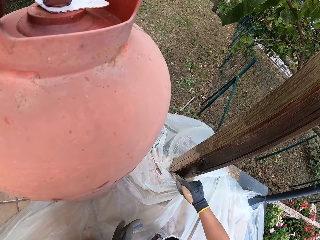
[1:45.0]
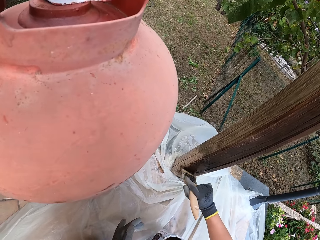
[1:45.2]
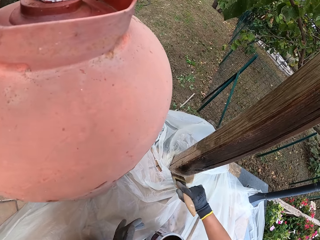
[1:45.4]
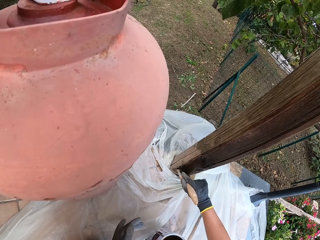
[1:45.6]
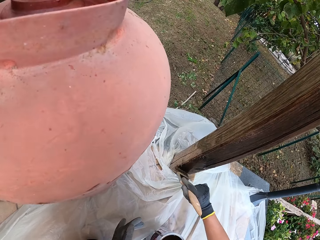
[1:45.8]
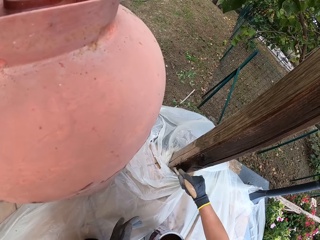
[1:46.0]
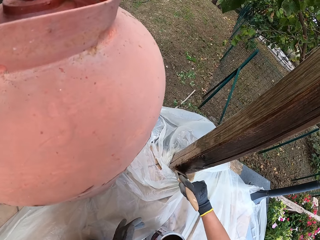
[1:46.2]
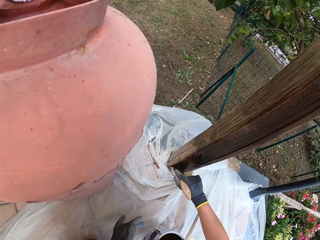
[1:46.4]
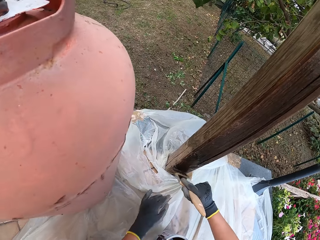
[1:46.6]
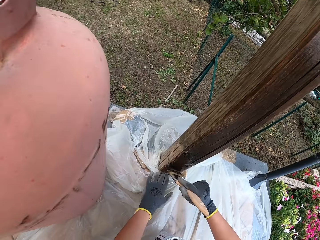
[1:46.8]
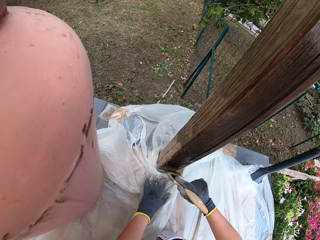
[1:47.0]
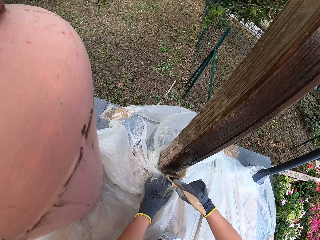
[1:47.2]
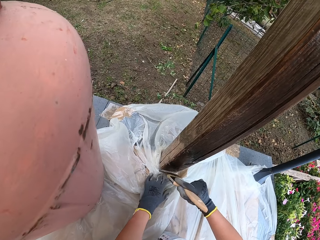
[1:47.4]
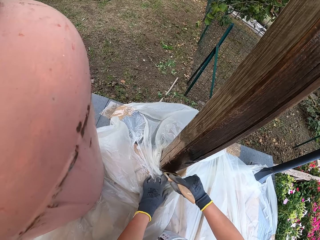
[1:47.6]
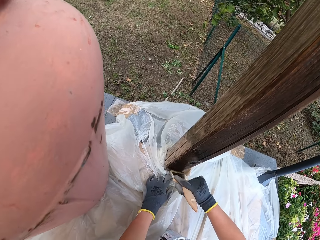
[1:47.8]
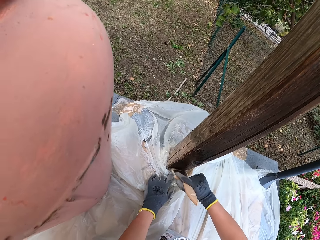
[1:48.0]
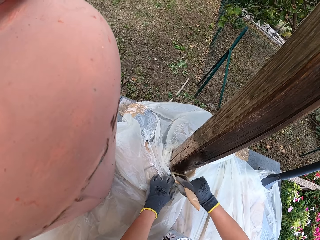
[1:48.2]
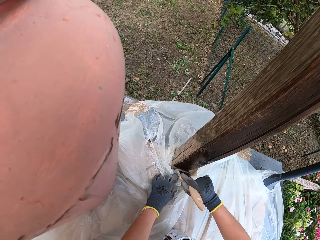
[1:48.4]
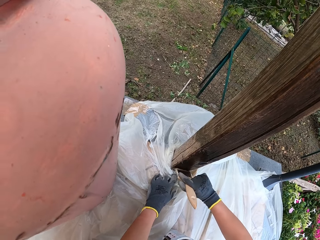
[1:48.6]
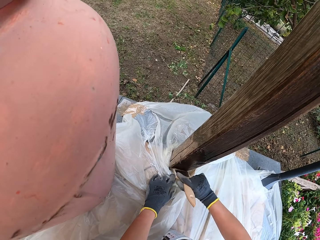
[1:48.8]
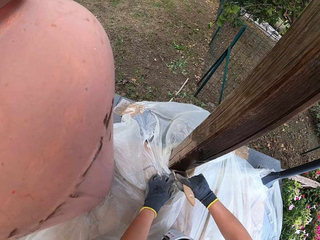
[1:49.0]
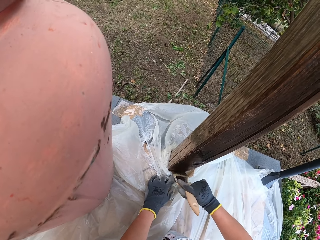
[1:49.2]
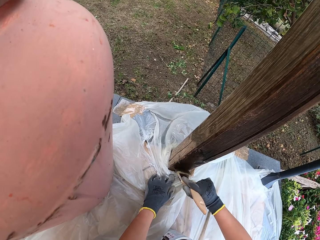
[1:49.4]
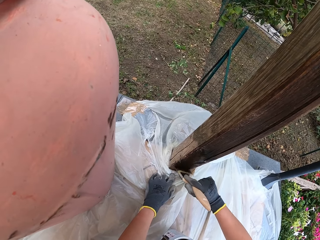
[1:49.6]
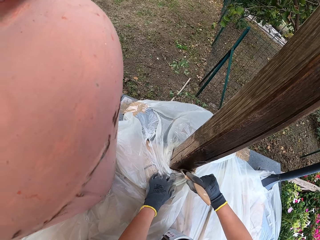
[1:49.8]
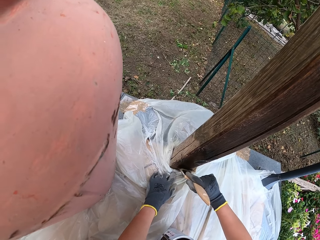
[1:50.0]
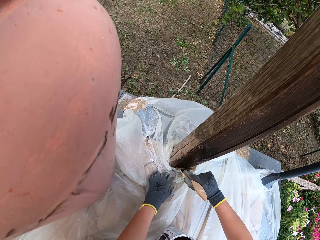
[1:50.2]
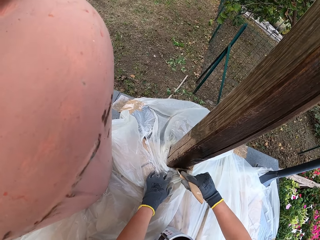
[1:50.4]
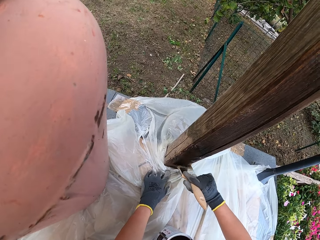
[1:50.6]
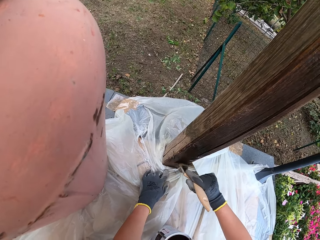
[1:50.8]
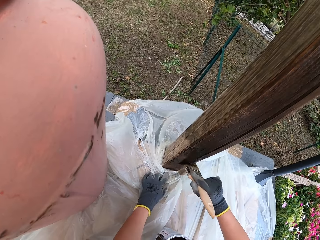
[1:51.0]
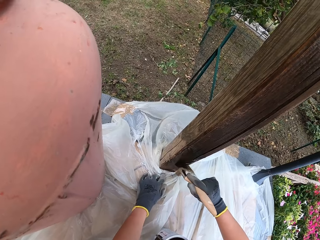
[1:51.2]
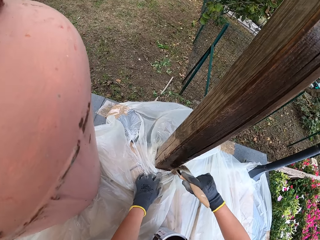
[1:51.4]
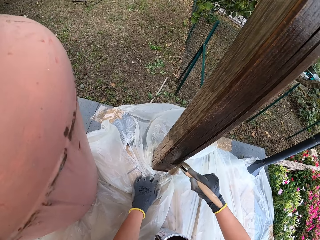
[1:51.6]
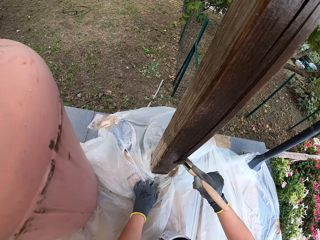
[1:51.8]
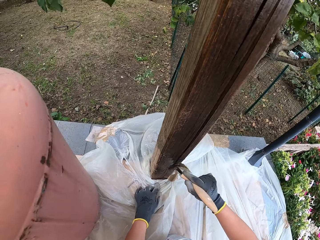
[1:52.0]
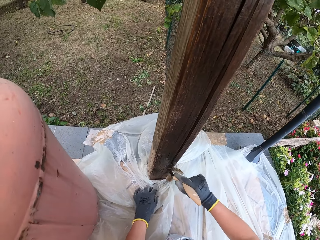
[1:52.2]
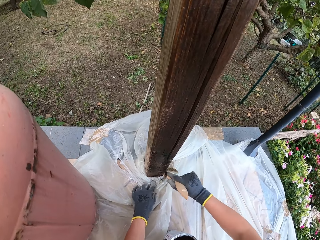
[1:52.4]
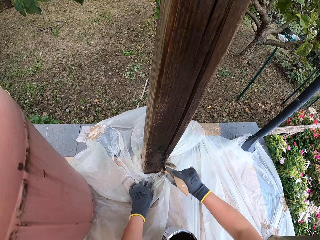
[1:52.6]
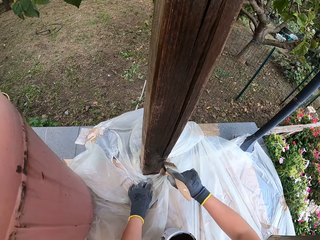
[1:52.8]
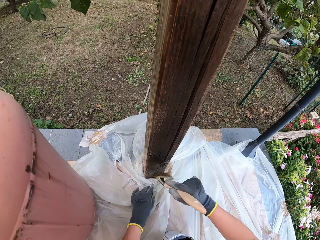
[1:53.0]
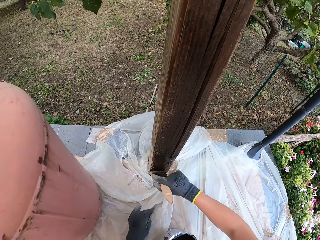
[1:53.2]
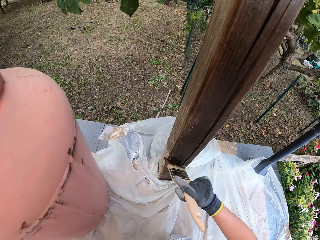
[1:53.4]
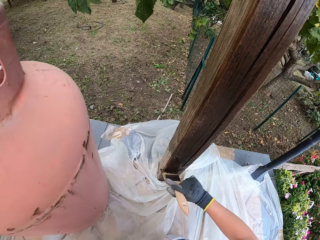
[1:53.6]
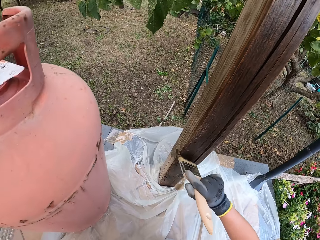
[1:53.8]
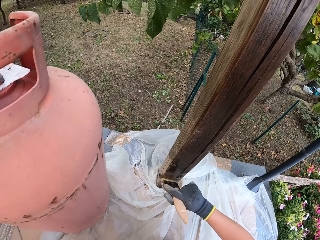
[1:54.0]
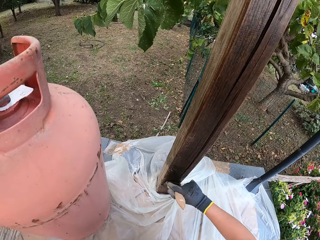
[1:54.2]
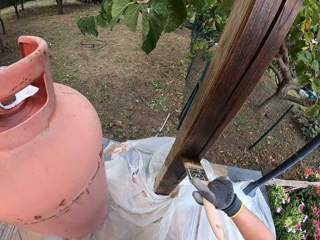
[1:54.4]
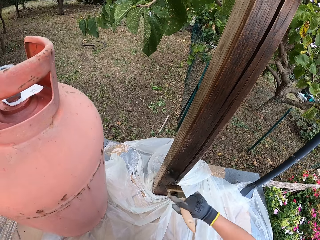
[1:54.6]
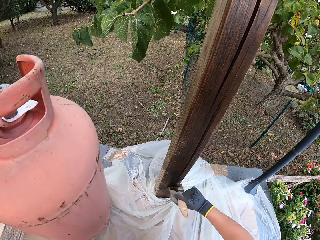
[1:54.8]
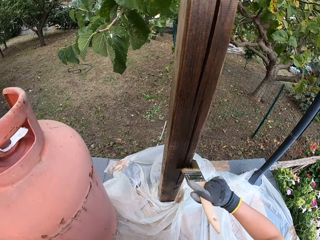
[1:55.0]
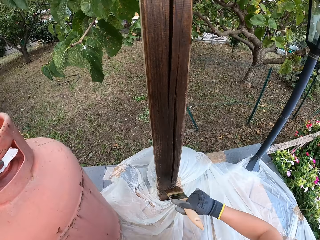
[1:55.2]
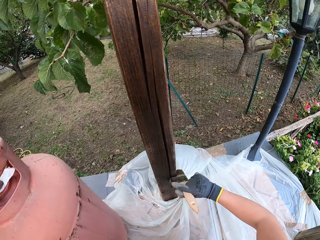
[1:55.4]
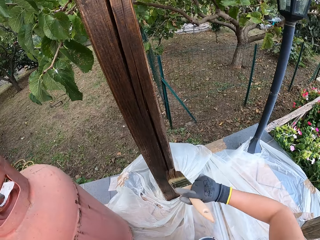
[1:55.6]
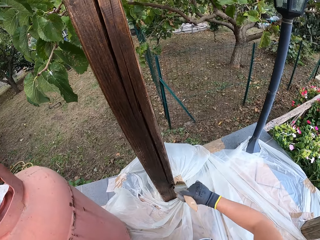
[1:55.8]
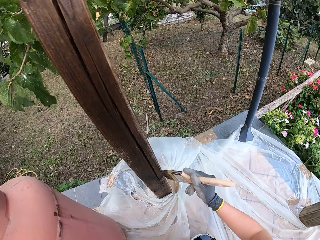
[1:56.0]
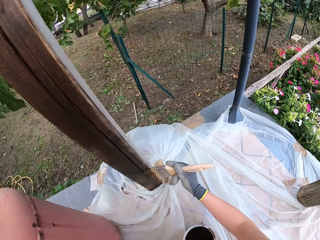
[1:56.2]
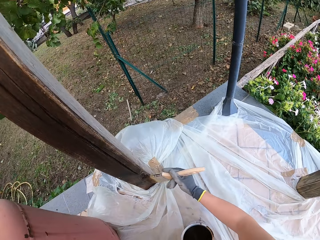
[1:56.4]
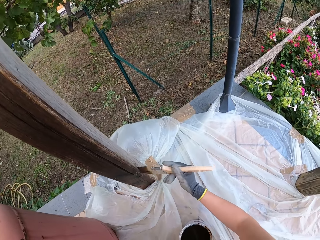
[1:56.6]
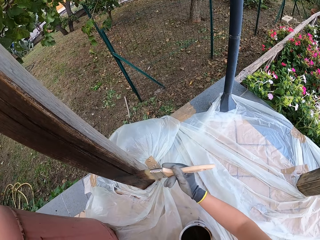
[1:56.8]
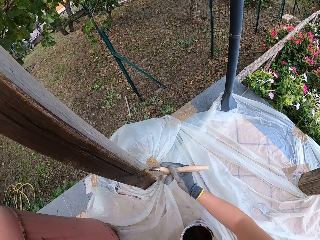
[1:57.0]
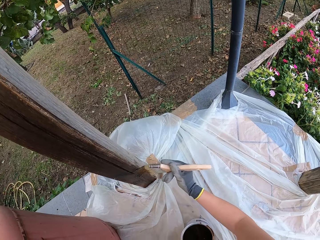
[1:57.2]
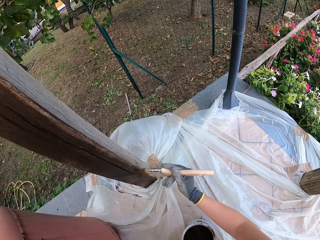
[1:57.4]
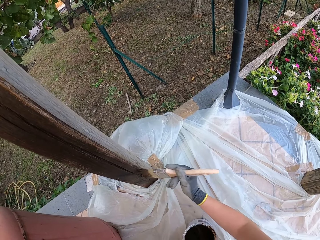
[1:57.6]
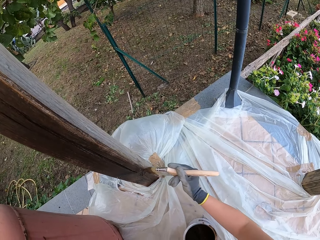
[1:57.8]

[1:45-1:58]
The camera wearer holds down a nylon on the floor with her left hand. She removes her left hand from the nylon.

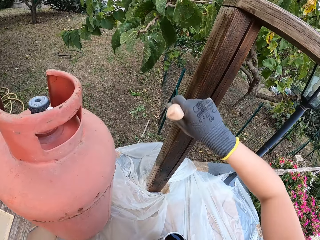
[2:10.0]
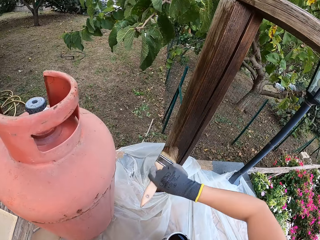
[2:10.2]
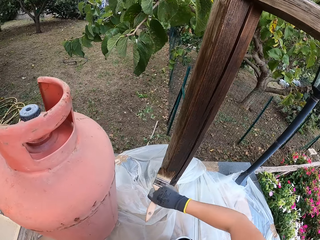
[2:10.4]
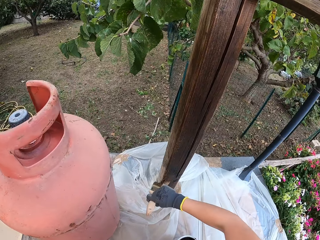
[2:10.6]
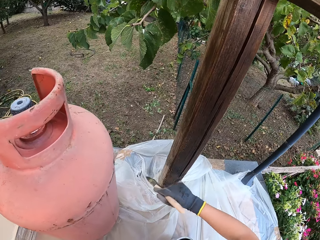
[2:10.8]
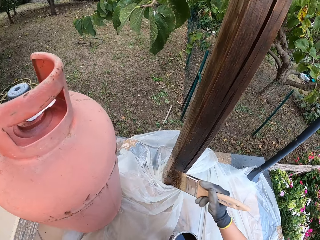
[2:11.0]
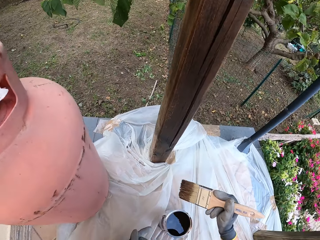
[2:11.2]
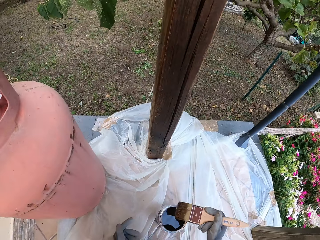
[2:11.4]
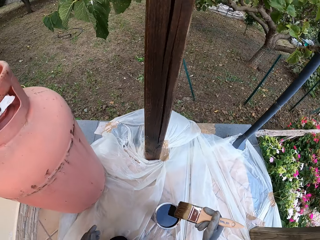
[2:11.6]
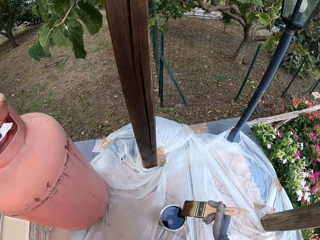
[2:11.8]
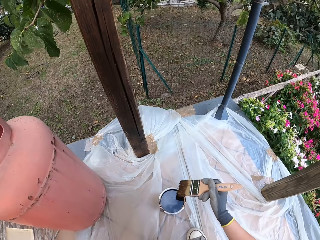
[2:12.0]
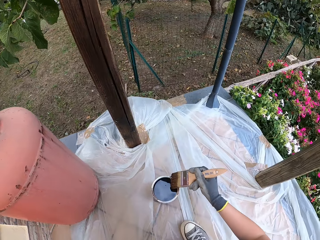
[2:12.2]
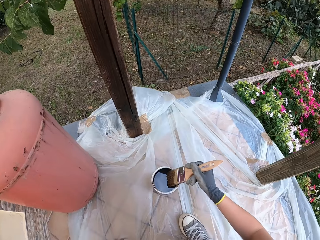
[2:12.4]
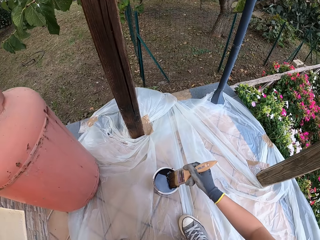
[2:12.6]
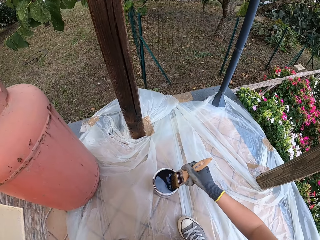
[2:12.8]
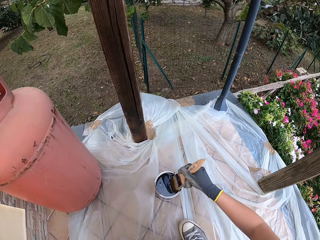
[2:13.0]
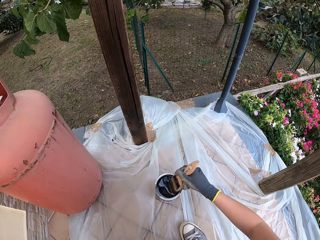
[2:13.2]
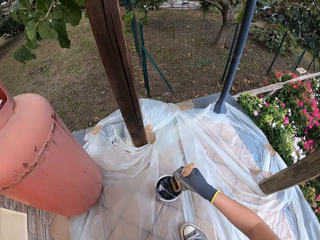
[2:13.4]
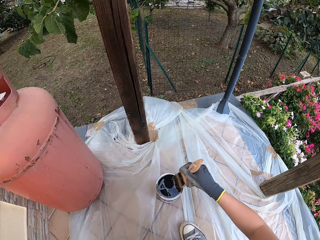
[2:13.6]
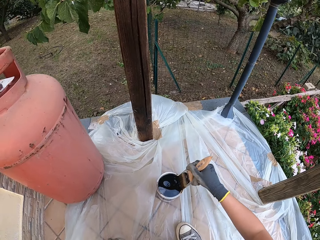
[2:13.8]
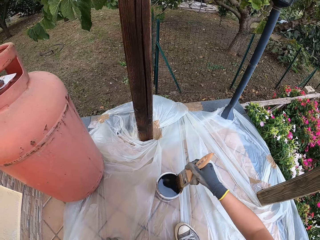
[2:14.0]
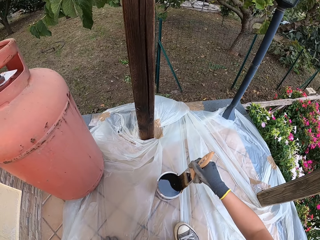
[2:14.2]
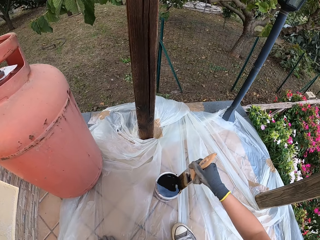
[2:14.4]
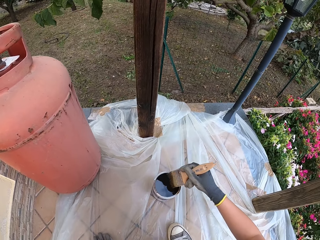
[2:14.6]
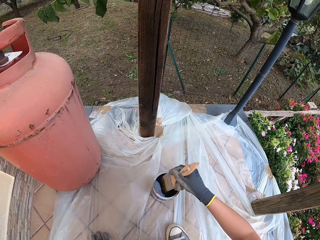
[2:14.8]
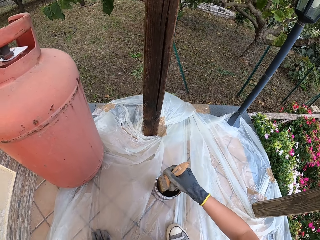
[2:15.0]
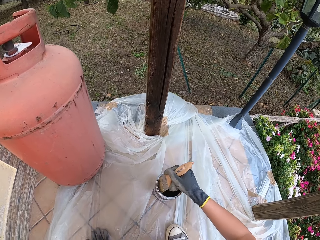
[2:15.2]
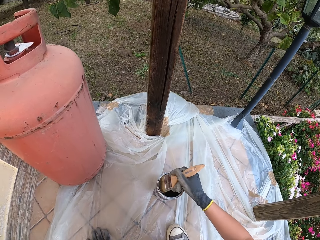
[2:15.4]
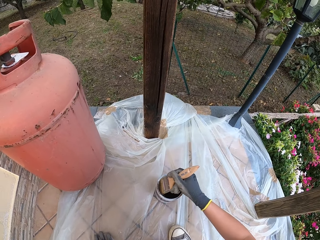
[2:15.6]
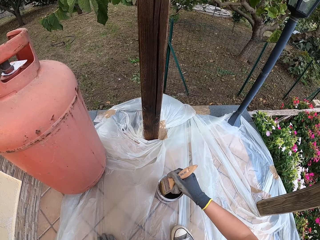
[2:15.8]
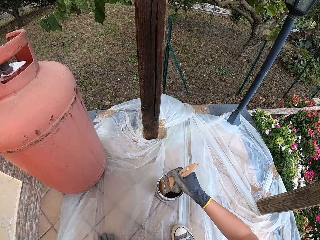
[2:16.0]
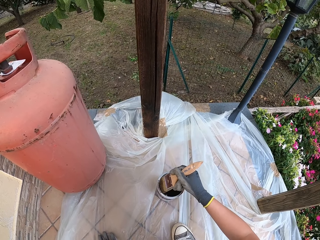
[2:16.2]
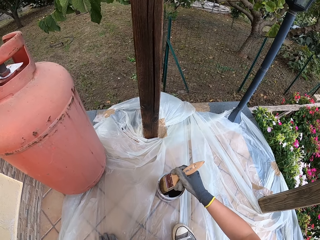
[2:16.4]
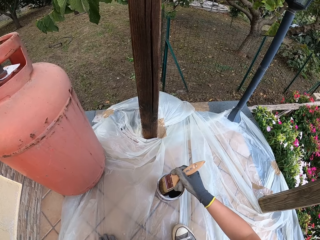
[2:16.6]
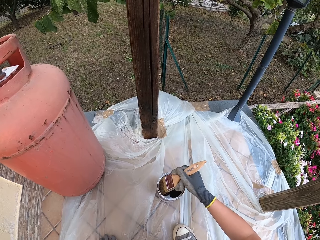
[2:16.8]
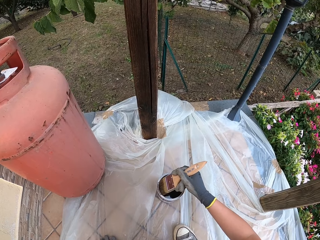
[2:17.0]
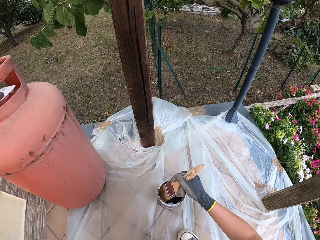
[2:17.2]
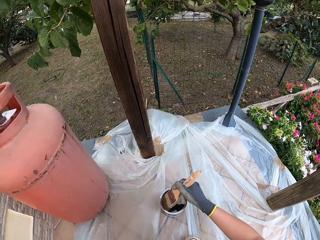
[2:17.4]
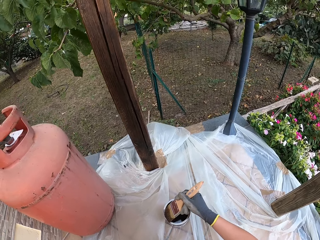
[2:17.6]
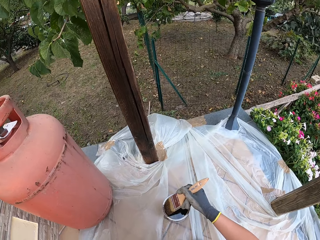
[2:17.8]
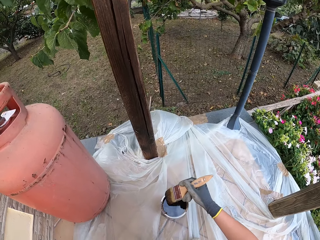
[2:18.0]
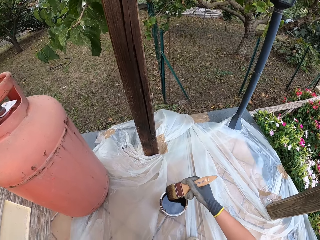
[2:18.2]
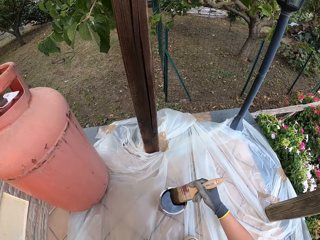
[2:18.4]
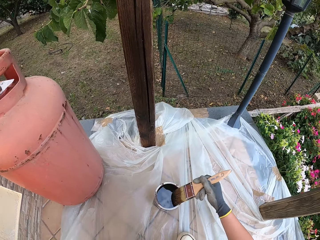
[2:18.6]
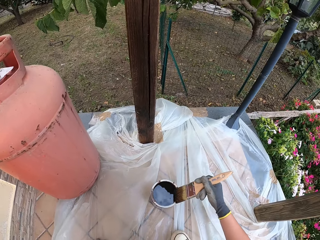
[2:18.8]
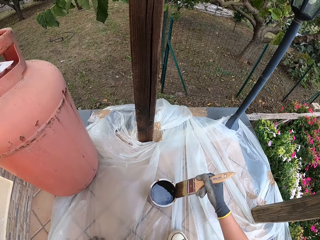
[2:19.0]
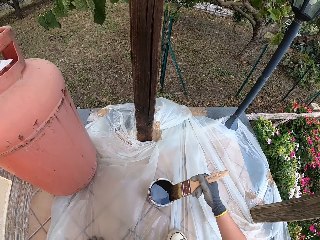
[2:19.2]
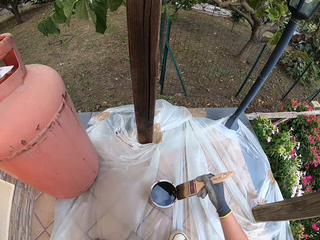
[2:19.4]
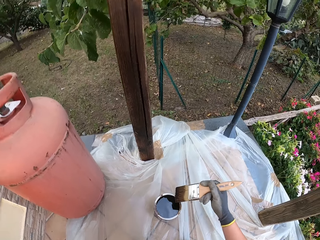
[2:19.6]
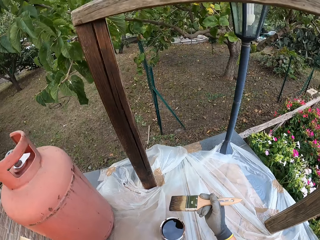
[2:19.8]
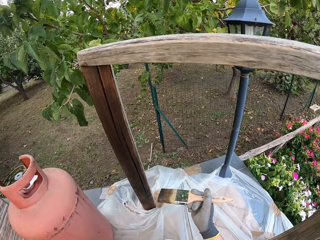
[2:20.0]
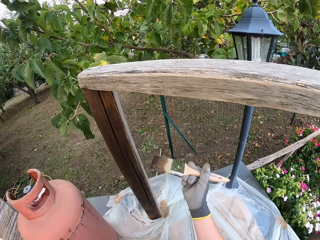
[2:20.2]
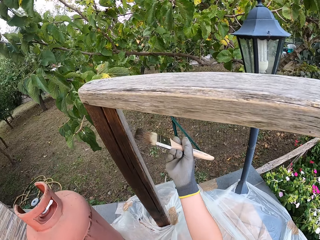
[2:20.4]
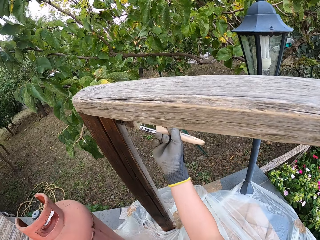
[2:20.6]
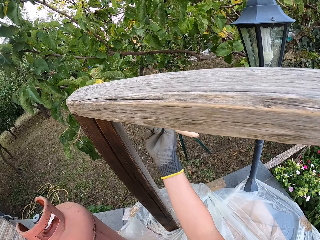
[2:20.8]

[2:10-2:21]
The camera wearer draws paint from the paint can with a paint brush.
